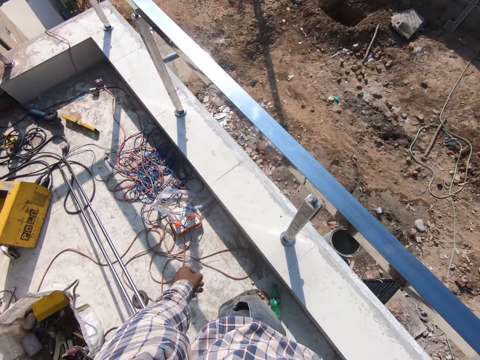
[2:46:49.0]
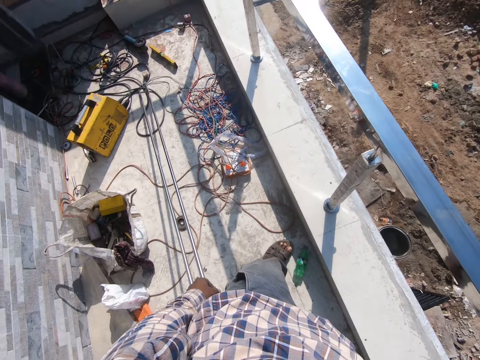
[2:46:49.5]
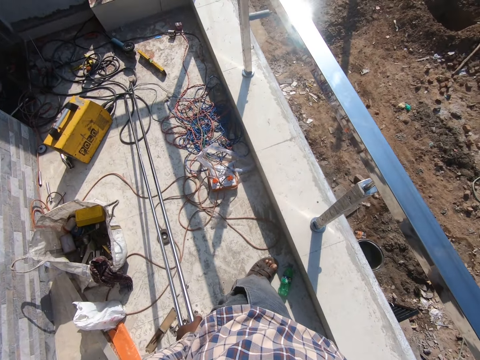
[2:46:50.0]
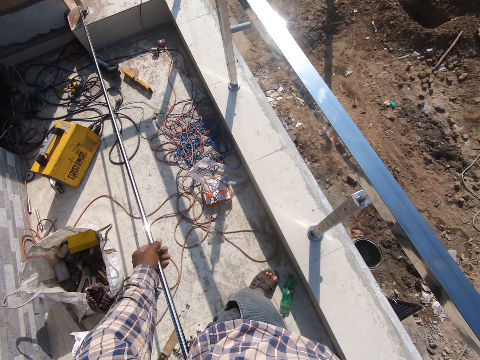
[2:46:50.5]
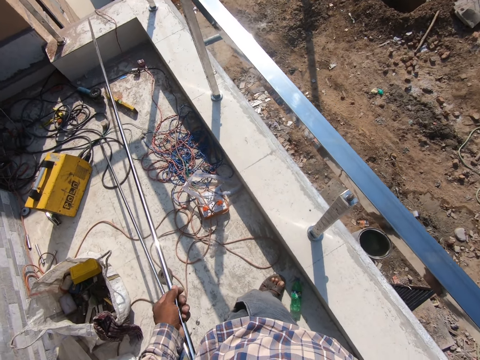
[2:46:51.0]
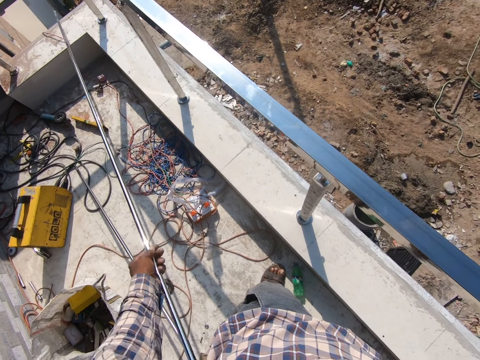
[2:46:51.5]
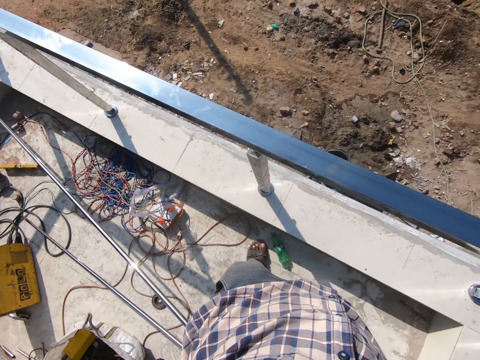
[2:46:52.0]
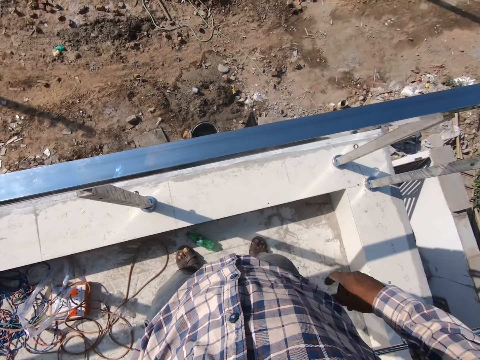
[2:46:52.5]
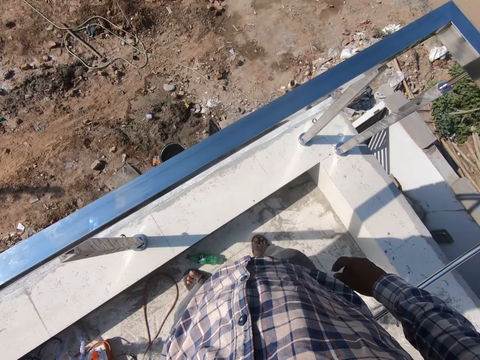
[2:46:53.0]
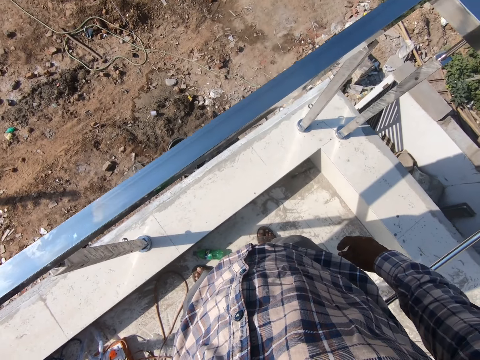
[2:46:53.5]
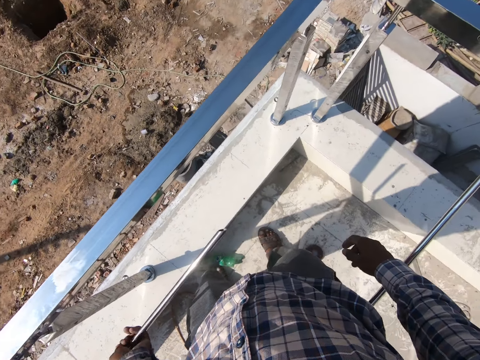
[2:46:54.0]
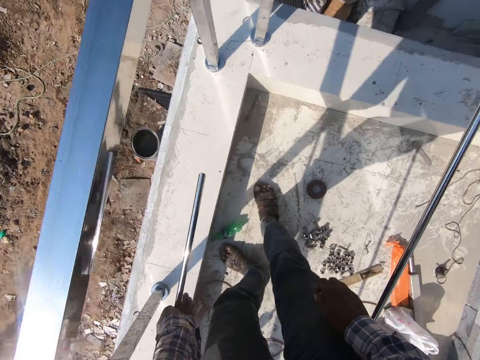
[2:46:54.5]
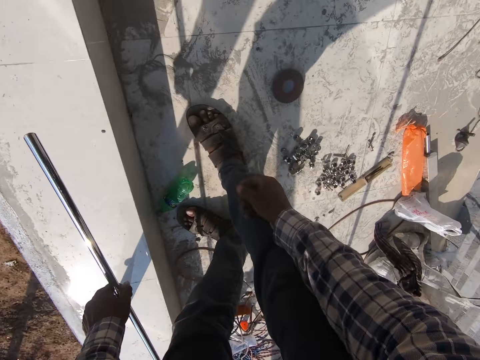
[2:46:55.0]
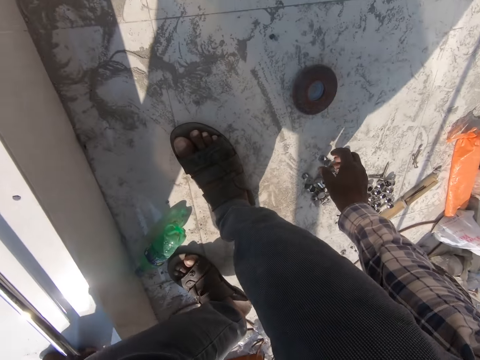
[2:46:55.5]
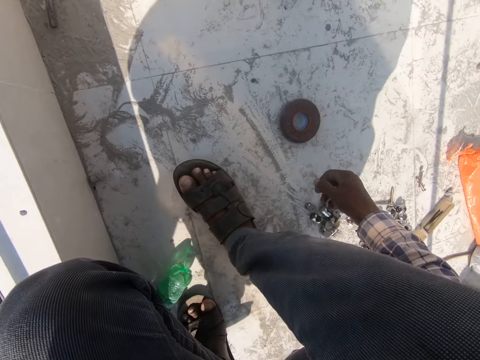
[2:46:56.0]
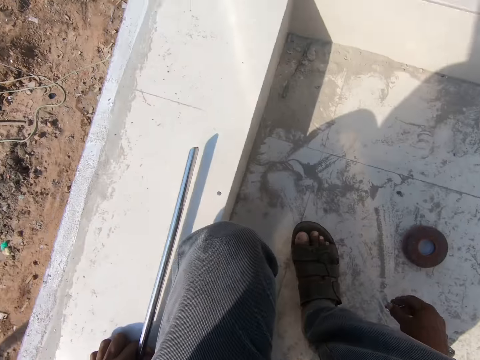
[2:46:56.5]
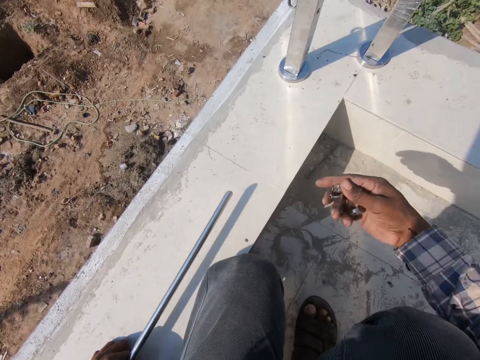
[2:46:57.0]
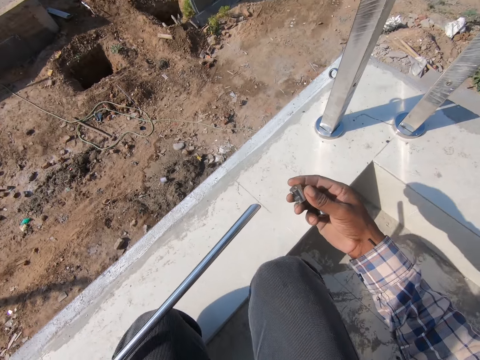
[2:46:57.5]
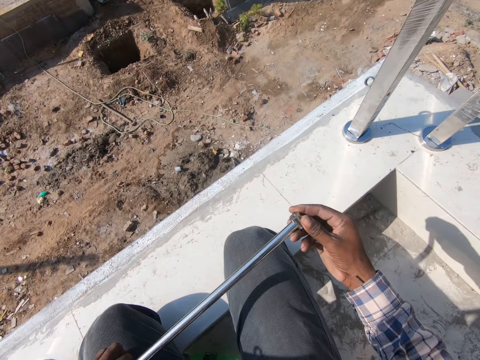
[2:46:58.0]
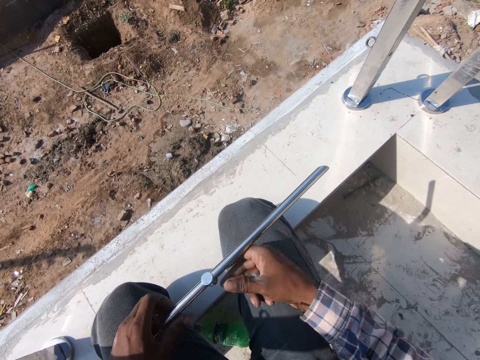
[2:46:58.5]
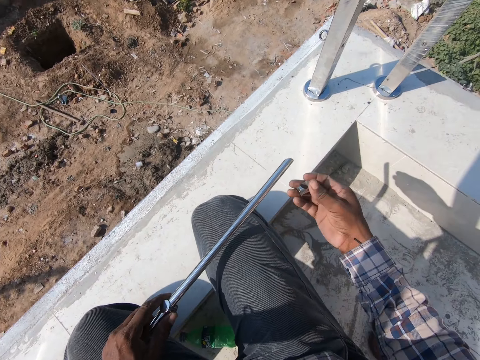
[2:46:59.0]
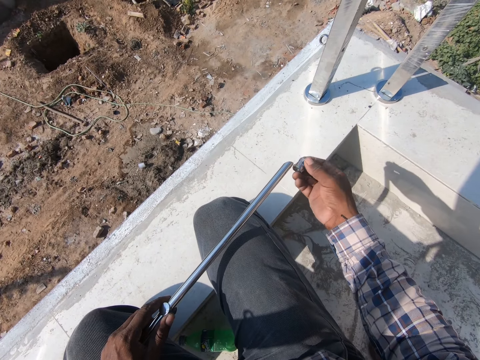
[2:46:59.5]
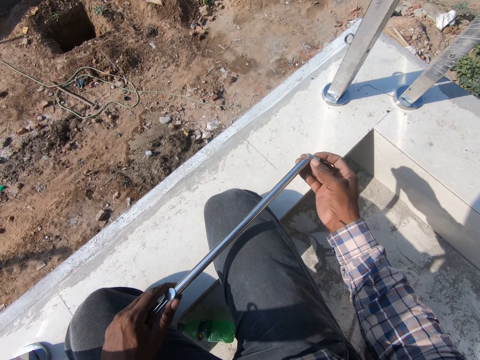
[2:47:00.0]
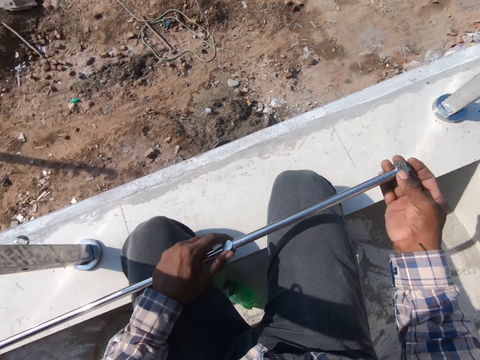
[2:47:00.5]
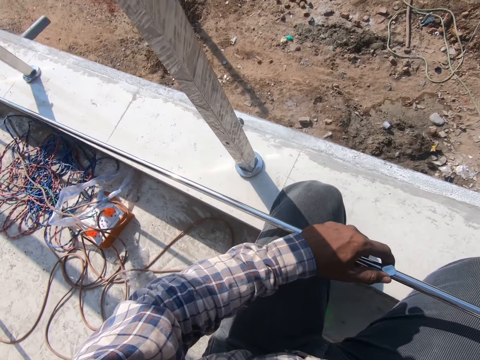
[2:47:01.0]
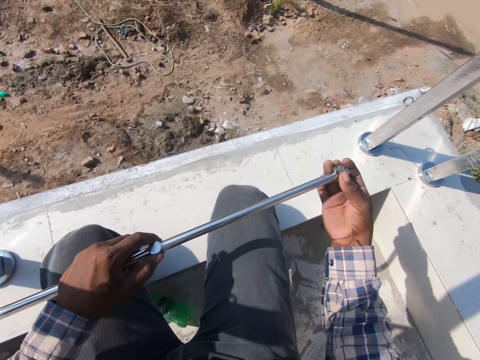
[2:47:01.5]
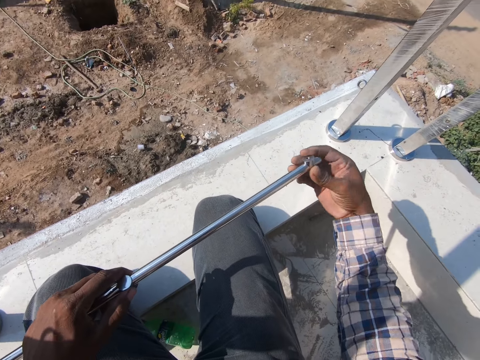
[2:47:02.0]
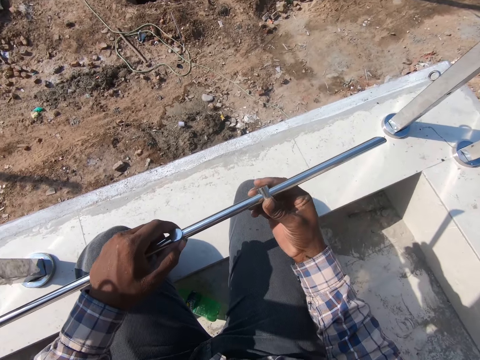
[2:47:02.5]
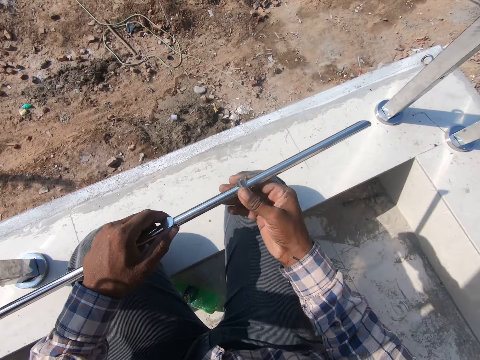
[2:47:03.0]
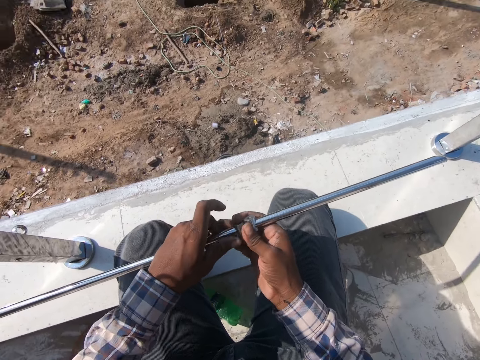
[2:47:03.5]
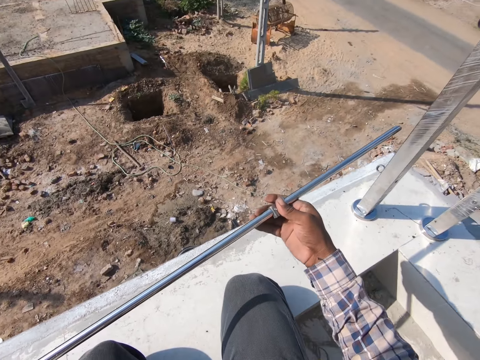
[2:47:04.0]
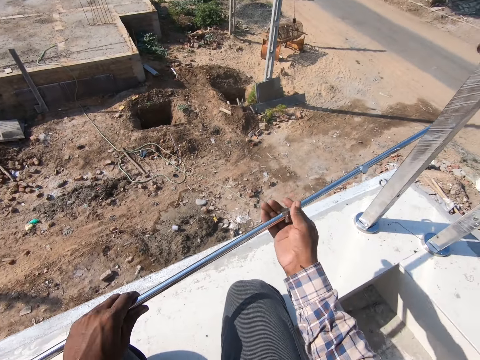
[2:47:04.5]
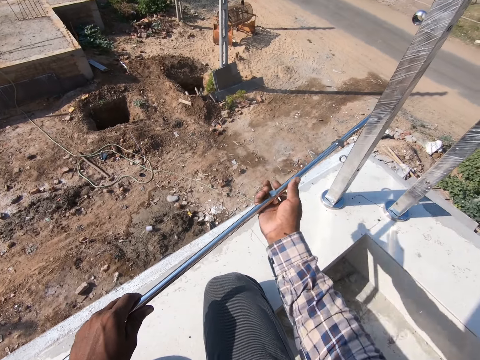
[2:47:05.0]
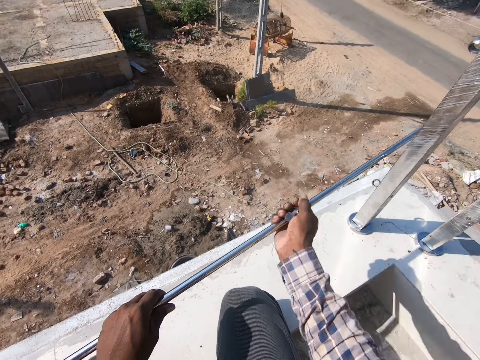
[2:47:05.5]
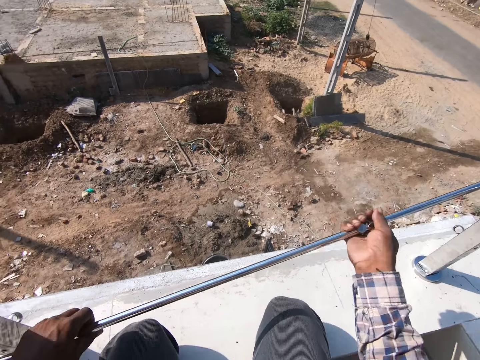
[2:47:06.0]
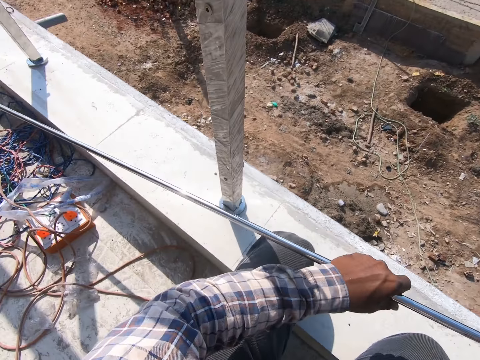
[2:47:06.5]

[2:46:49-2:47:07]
The camera wearer looks around. They pull the metal or steel rod. They push the steel rod. They bend down, pick the metal connectors or nuts, and squat. They fix the metal connectors on the metal rod. They push the nut in the steel rod. They insert the nut into the steel rod. They adjust the metal rod. They push the nut in the steel rod. They pull the steel rod.

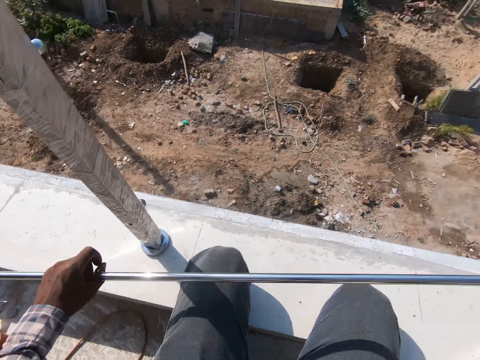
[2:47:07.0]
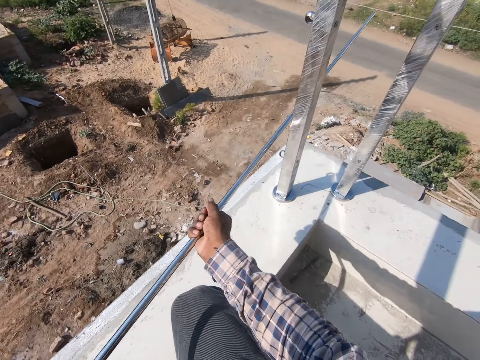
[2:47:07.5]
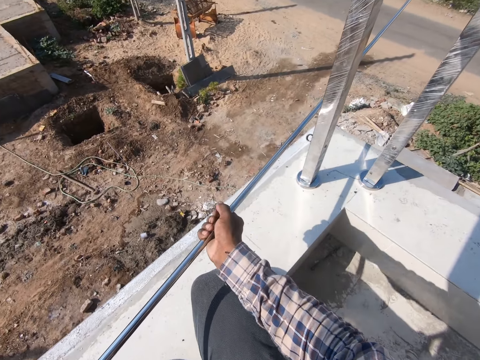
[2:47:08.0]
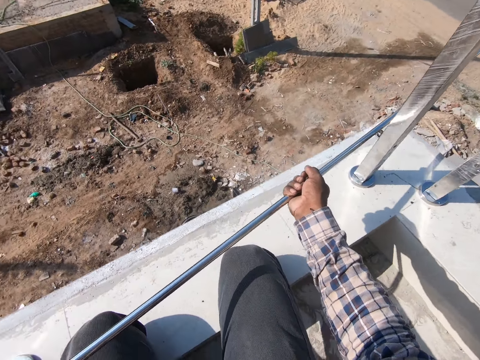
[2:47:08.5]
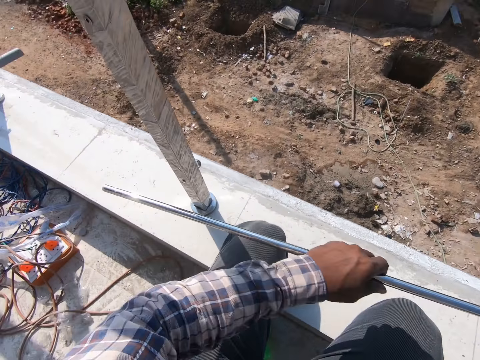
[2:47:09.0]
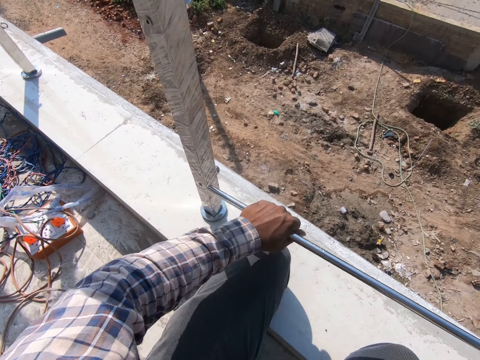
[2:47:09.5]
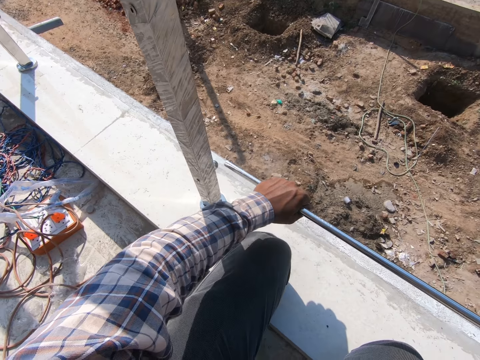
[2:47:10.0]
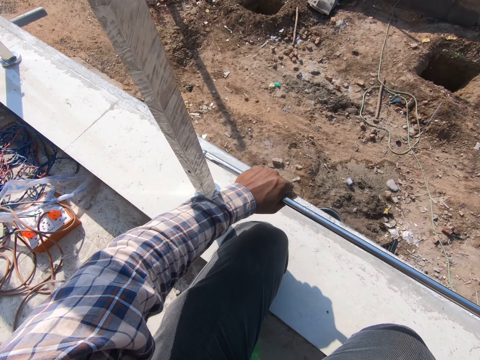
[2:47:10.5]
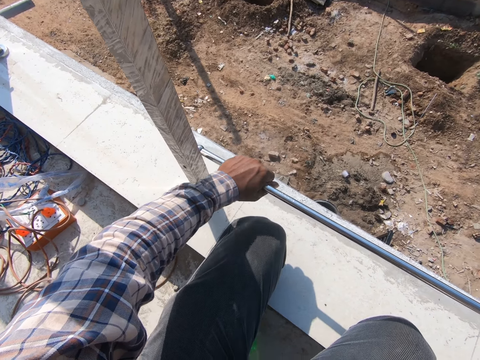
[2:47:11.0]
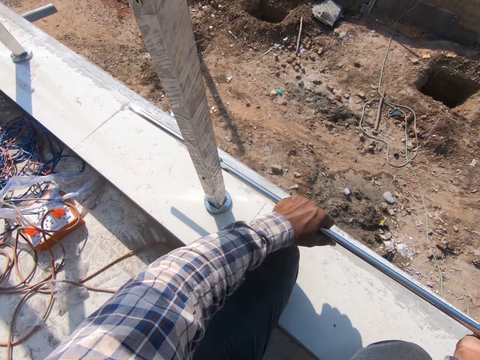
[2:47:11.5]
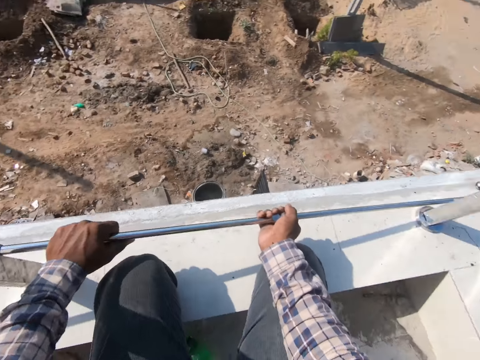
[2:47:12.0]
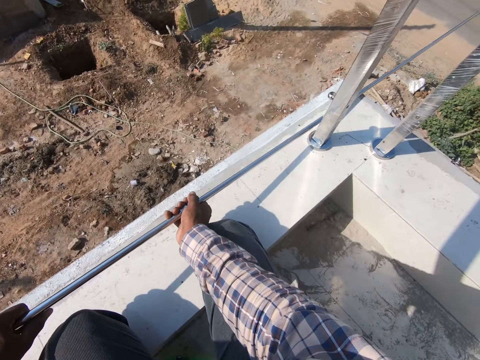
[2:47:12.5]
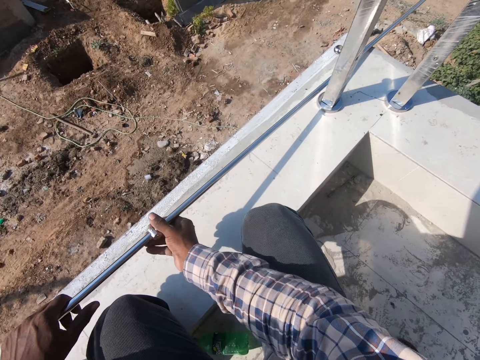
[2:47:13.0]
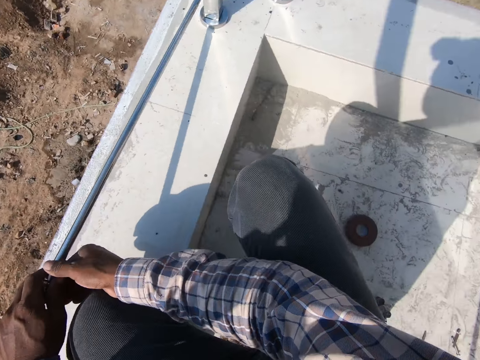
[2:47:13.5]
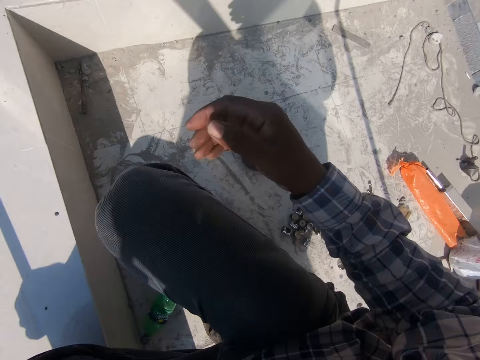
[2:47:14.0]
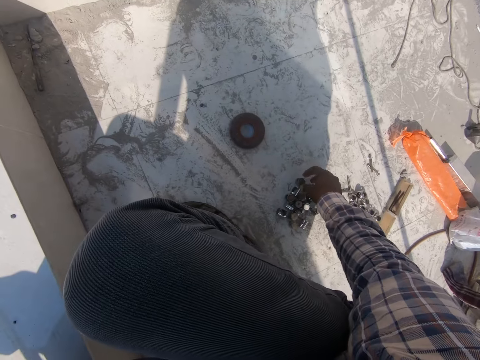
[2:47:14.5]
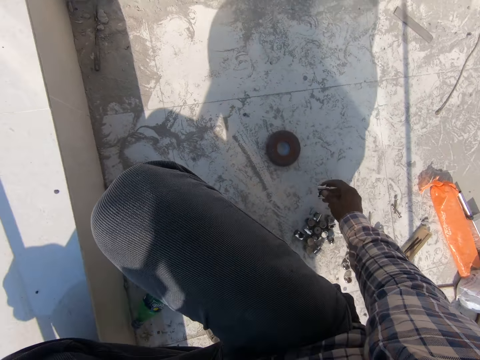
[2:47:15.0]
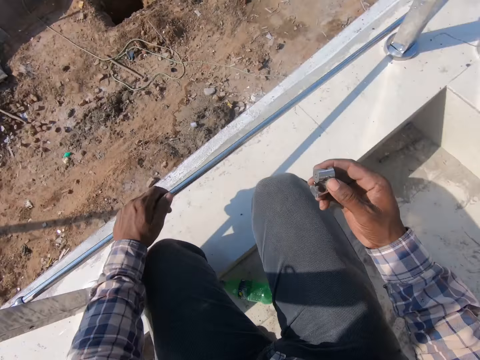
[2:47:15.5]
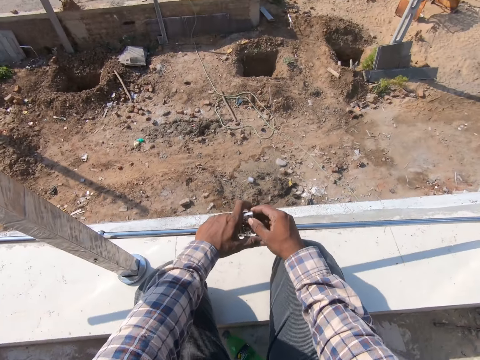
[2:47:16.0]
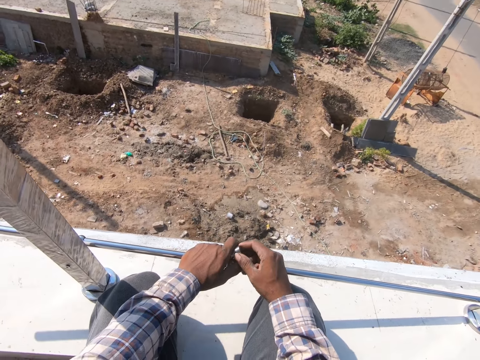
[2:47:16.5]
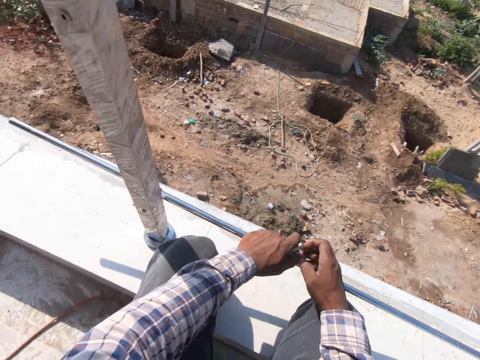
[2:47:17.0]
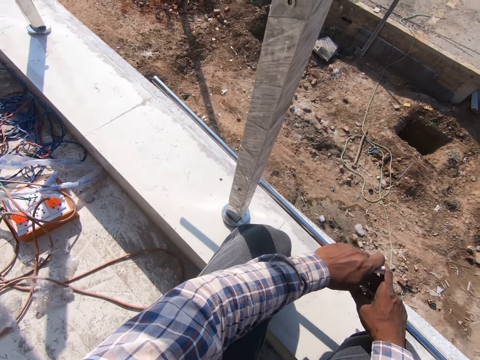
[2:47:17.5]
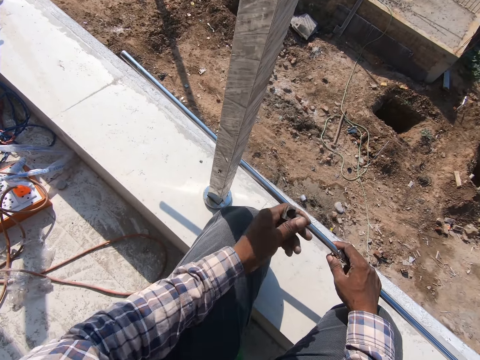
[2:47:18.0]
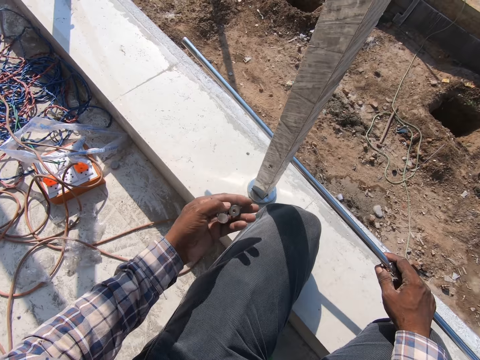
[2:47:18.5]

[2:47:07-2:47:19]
The camera wearer fixes the steel rod to the gypsum perimeter. They push the steel rod in the gypsum perimeter. They pick the nut from the ground. They hold the steel rod with the right hand.
